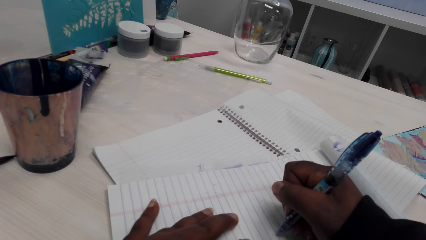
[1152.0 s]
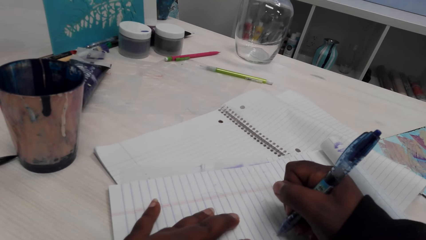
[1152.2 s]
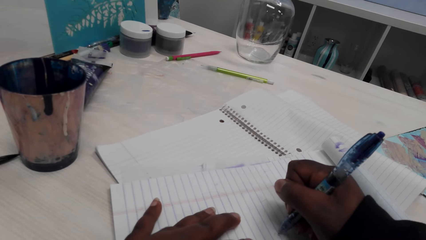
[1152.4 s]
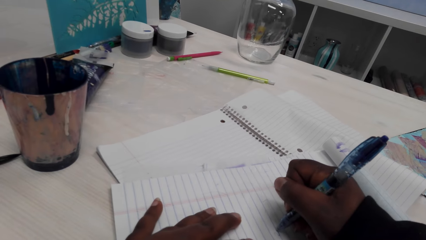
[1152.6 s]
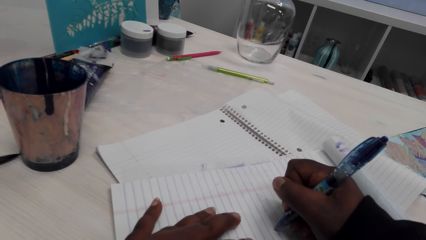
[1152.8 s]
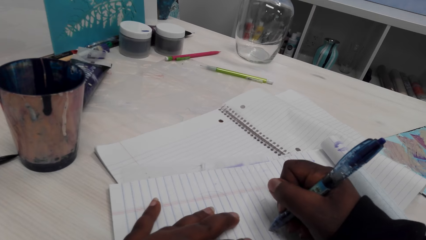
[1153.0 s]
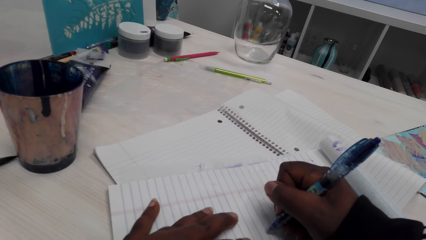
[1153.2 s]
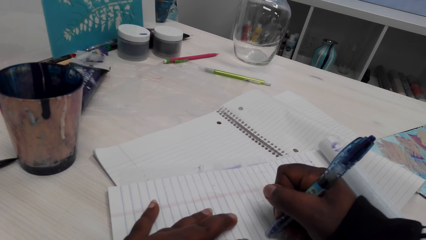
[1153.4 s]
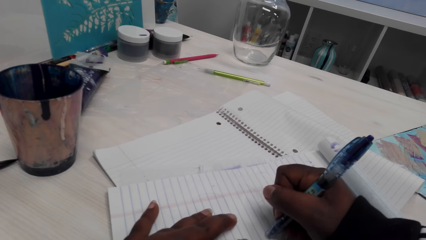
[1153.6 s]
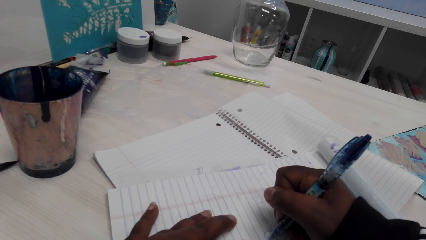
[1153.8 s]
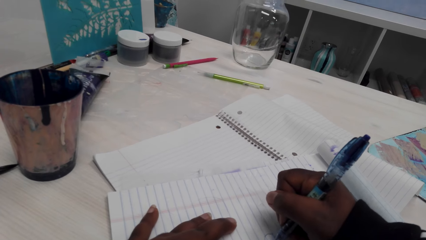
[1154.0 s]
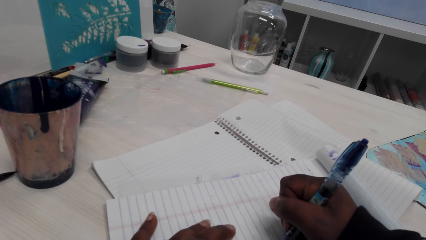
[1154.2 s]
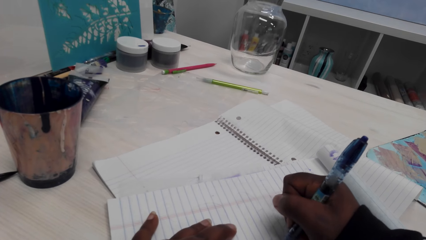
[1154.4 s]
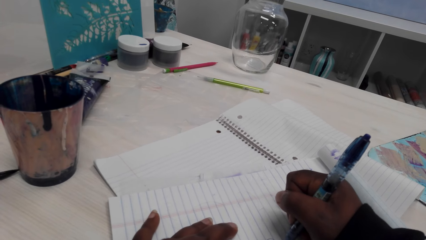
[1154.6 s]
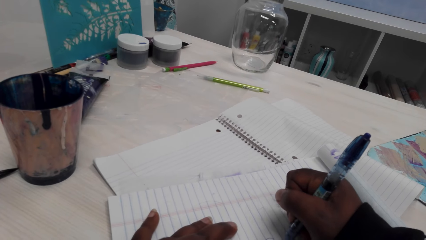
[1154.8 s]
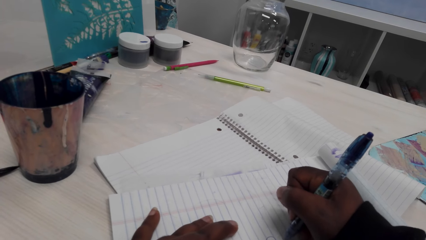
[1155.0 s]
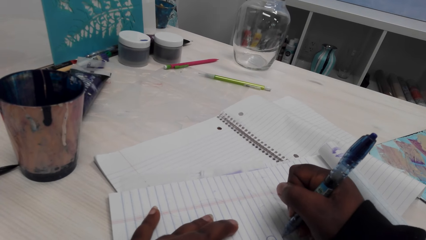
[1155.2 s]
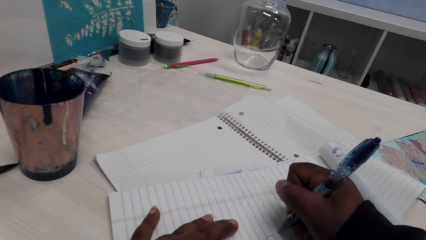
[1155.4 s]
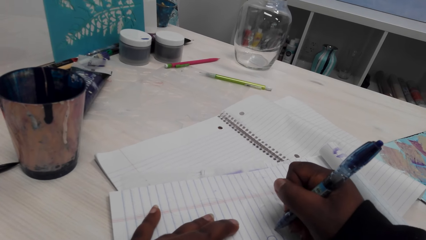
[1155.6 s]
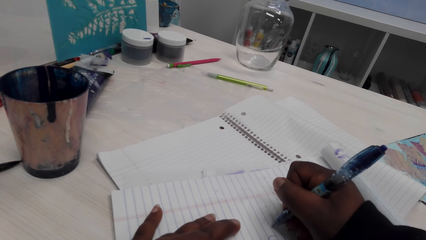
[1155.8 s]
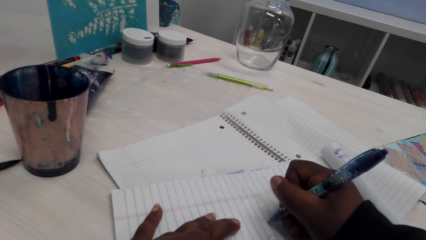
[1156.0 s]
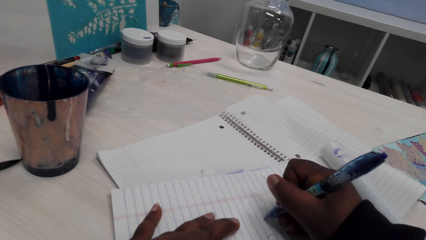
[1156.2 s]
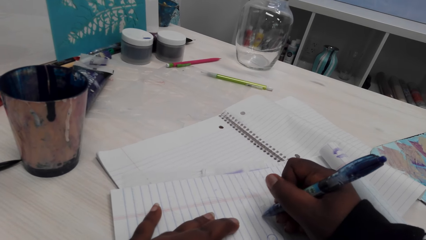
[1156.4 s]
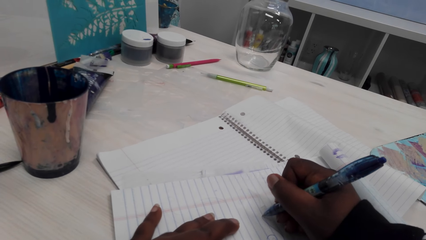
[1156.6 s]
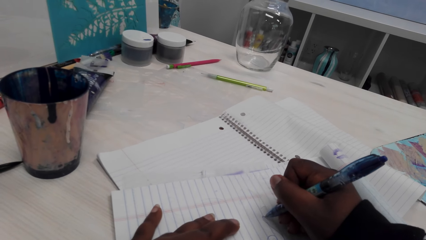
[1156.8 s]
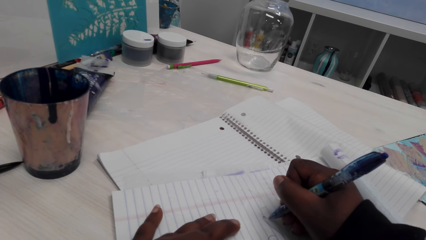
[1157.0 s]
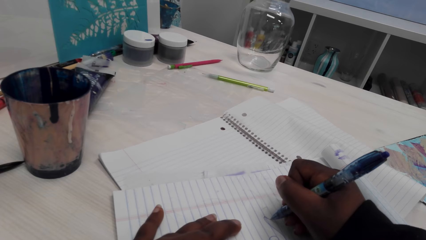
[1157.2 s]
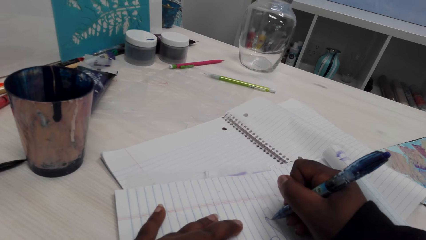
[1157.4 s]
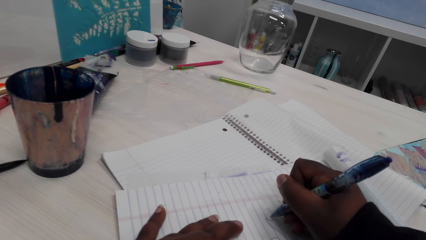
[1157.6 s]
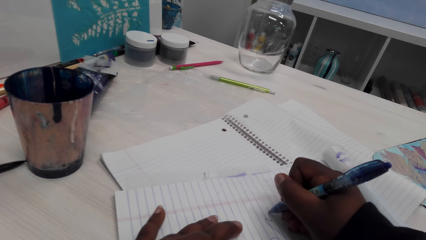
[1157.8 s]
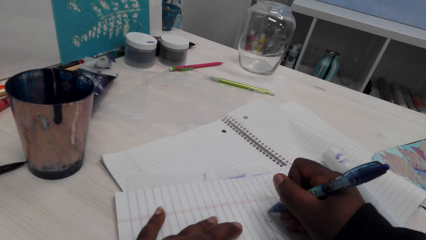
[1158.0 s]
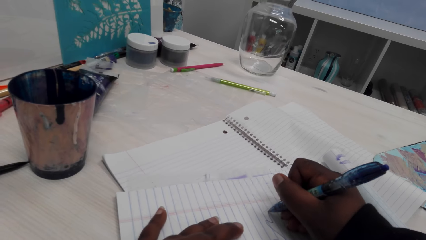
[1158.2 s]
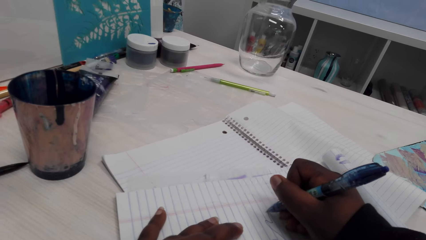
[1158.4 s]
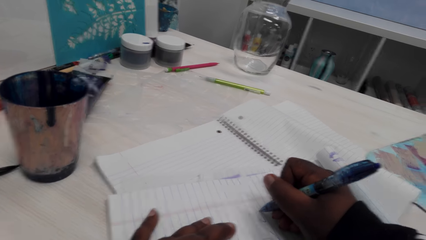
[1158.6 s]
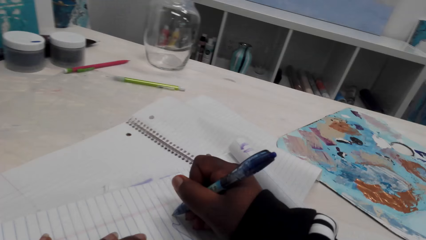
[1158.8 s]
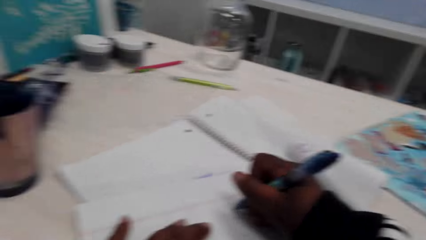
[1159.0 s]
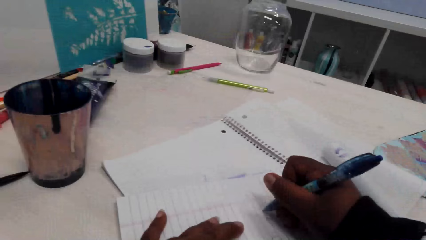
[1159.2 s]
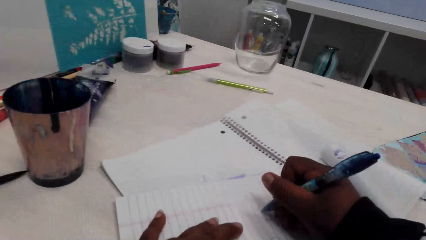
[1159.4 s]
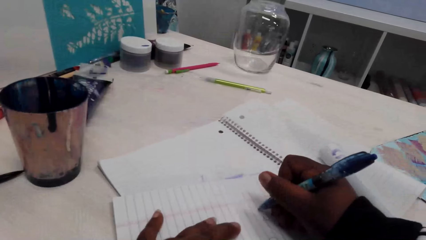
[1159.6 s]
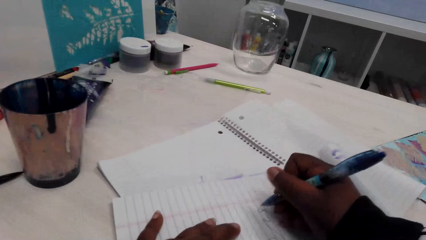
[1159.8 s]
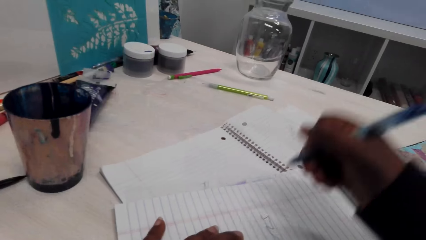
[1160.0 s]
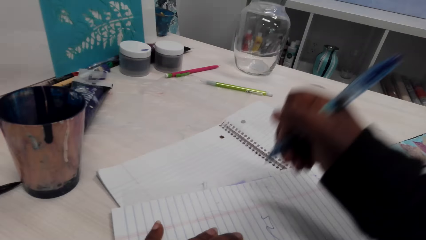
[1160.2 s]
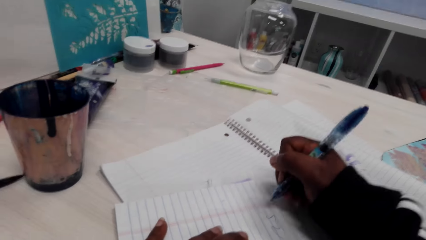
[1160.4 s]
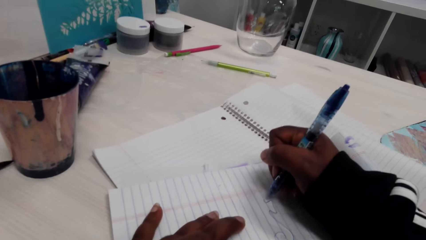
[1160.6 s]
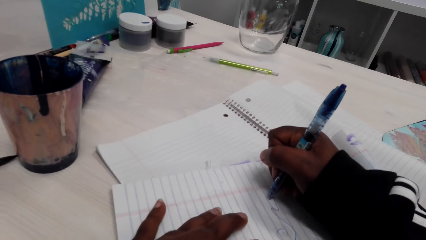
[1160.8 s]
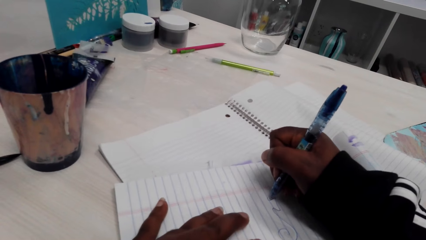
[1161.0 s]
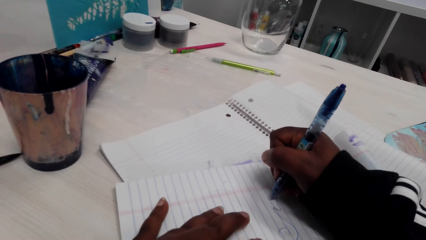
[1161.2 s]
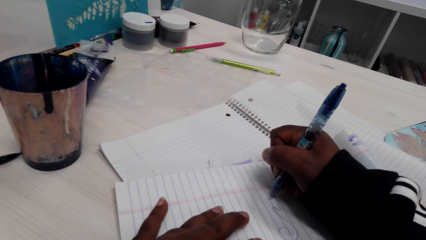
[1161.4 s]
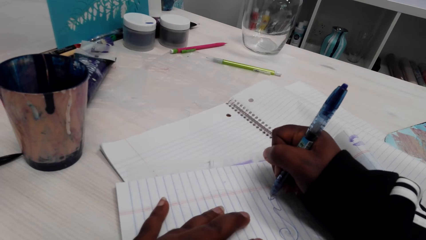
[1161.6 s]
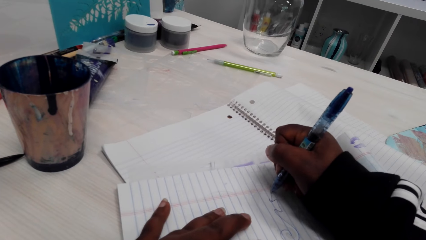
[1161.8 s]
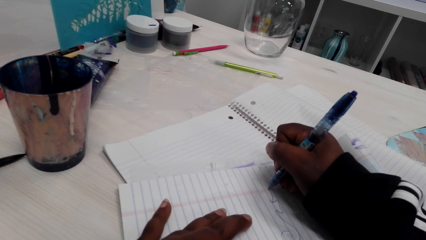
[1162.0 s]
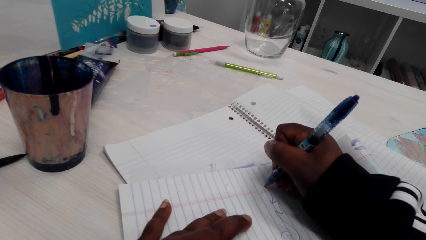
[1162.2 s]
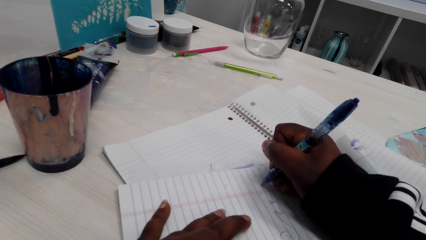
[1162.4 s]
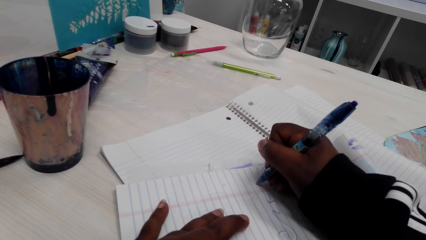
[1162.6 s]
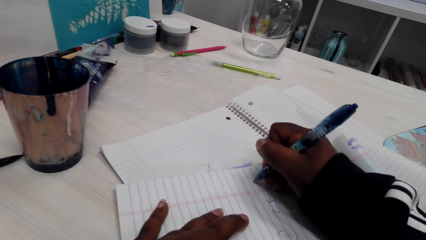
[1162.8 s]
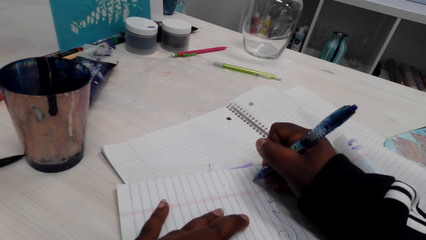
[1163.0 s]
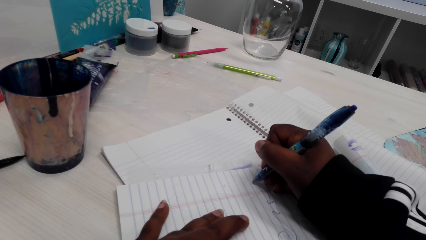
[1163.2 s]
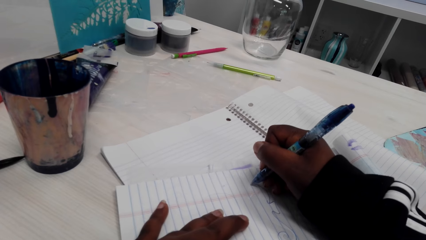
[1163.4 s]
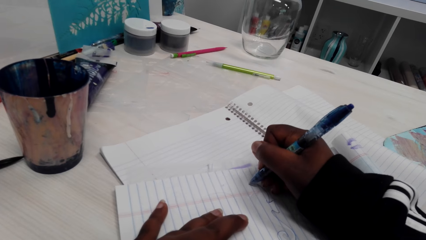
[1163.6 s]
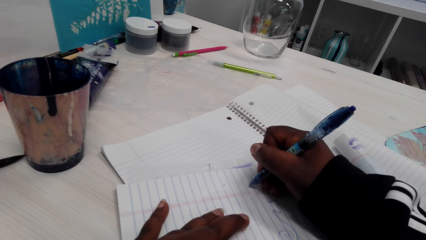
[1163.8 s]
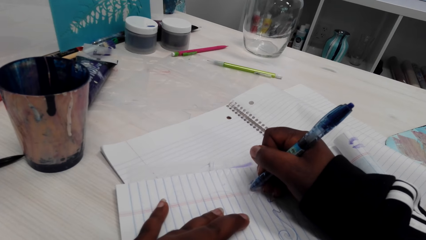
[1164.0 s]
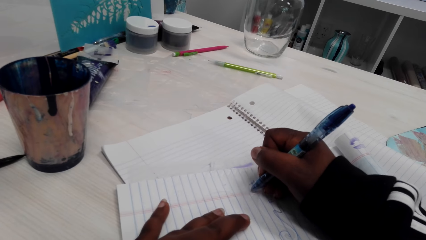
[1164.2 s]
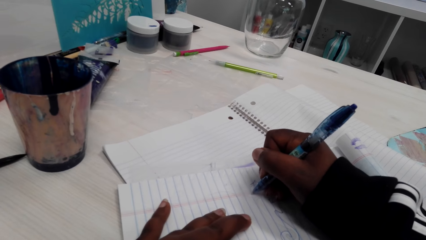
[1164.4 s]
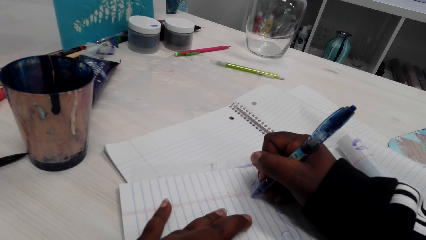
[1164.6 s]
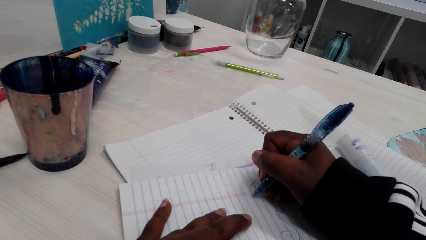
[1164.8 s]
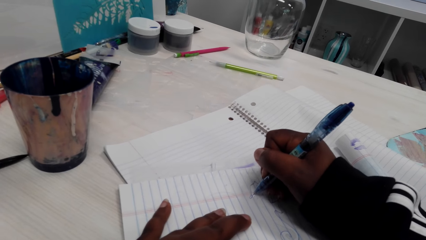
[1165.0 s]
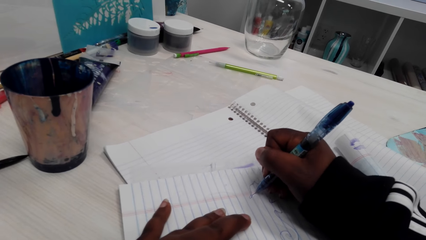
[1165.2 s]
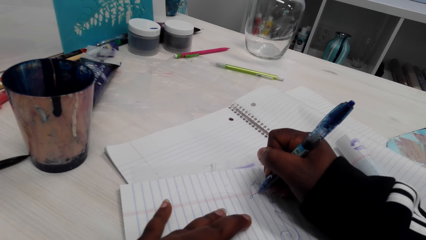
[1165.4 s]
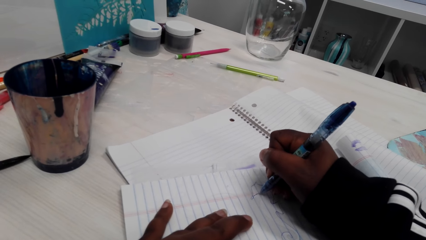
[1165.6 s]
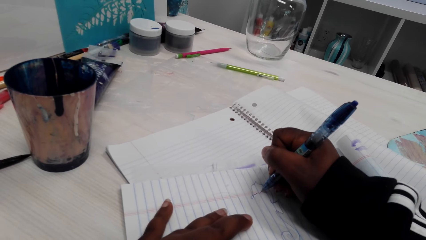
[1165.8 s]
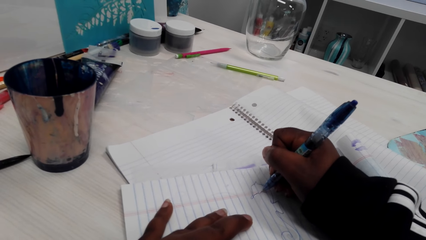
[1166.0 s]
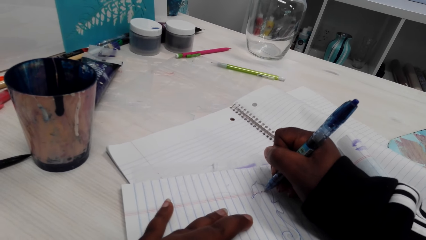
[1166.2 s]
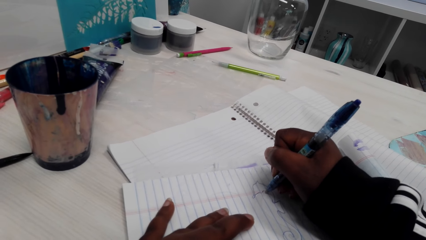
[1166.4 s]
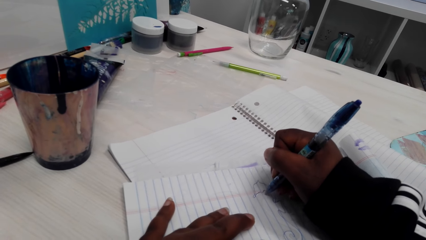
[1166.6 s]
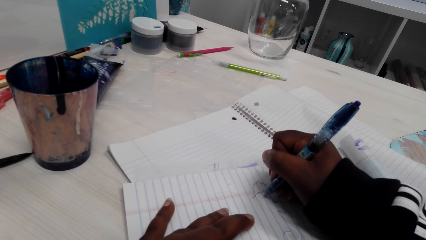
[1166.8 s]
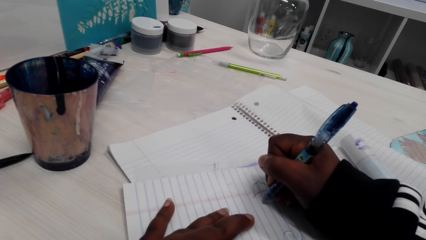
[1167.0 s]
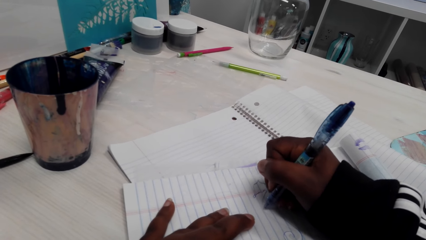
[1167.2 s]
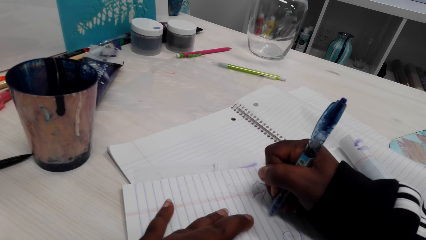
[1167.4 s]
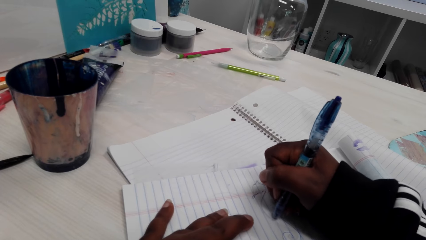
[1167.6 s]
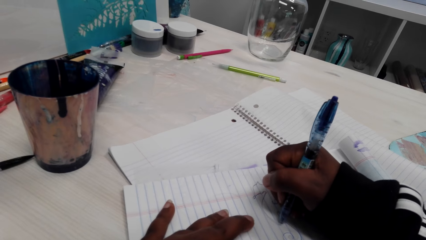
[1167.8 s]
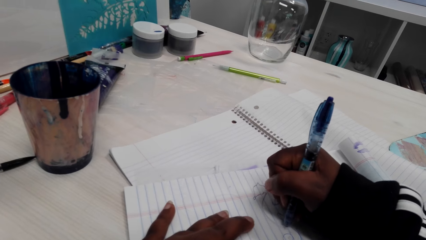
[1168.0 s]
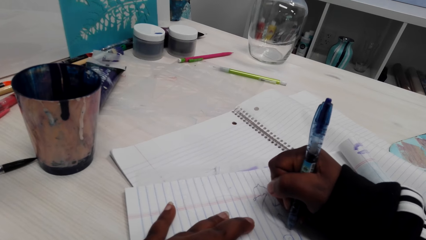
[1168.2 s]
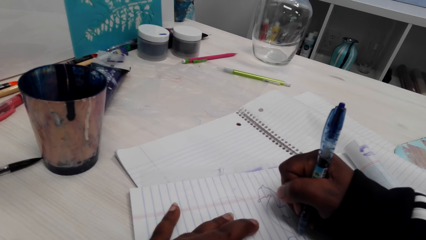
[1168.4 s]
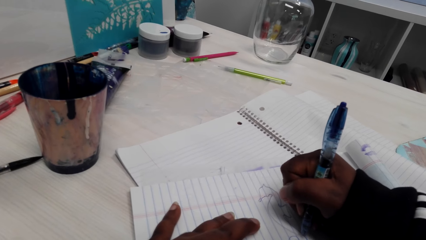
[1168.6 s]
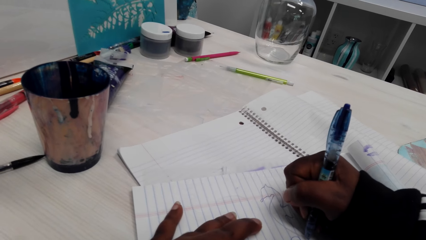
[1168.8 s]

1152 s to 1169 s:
The camera wearer draws a picture with the pen. They adjust the pen. They draw a picture with the pen.
